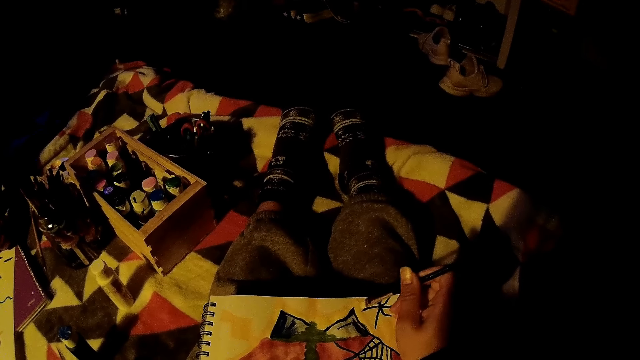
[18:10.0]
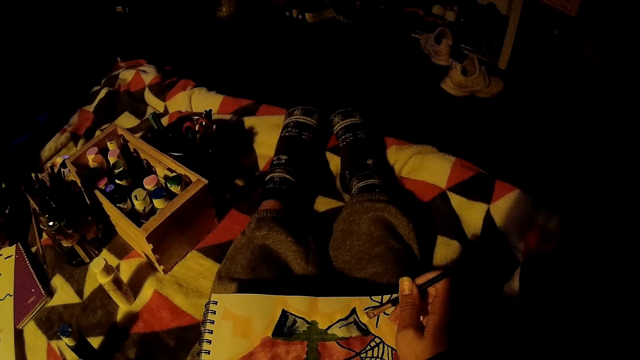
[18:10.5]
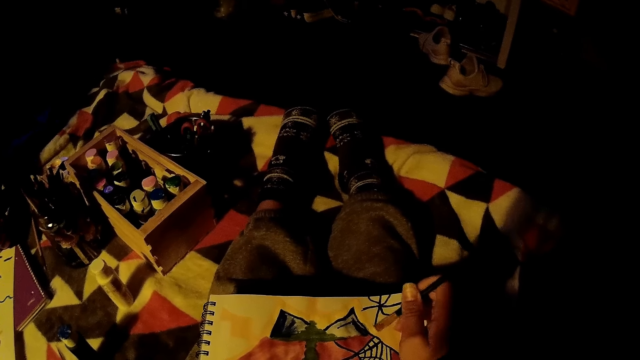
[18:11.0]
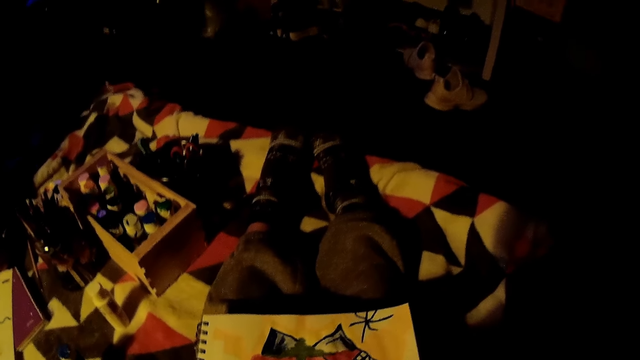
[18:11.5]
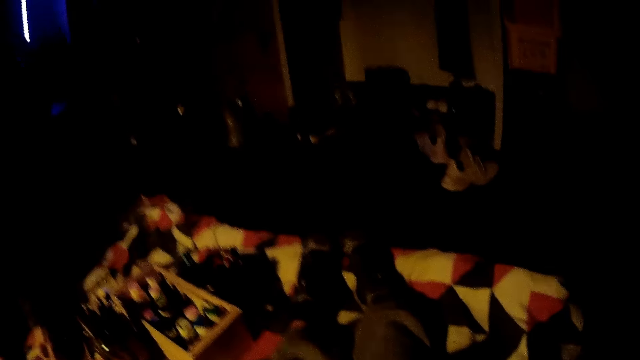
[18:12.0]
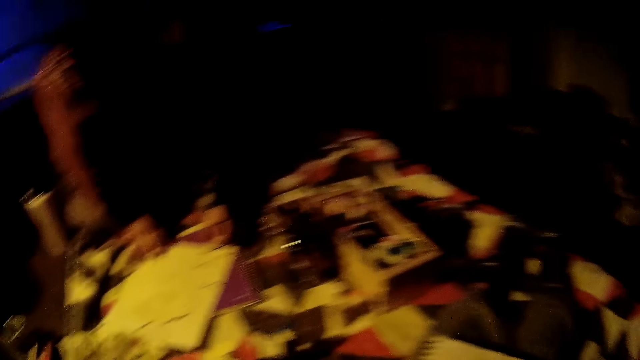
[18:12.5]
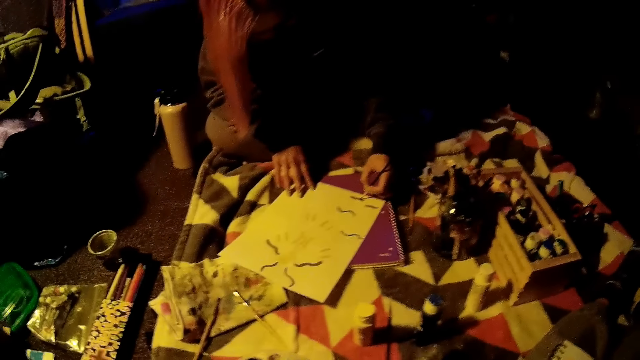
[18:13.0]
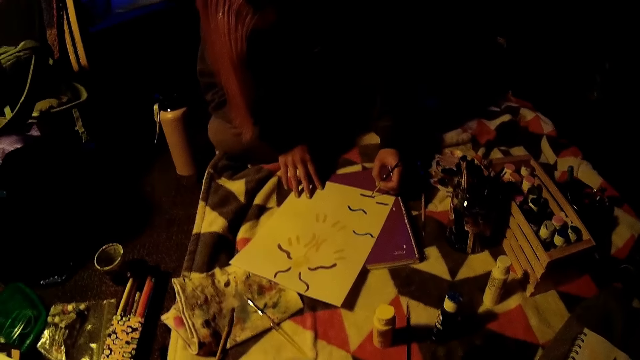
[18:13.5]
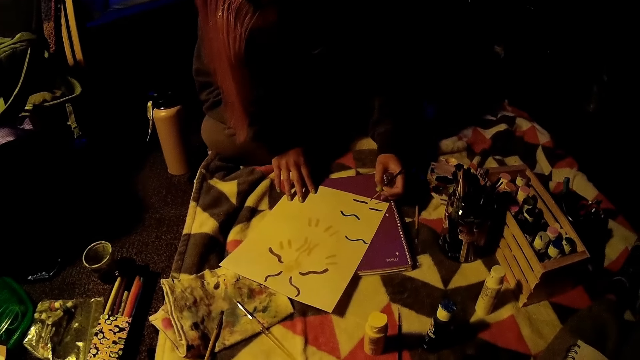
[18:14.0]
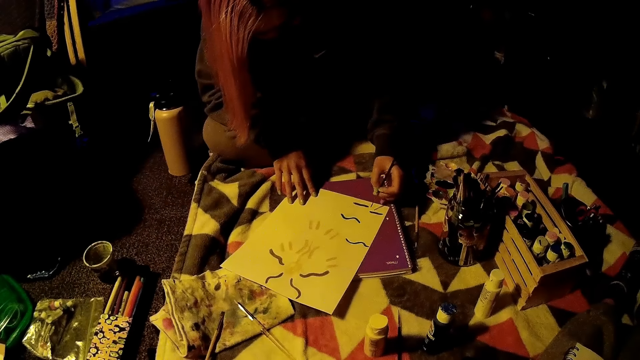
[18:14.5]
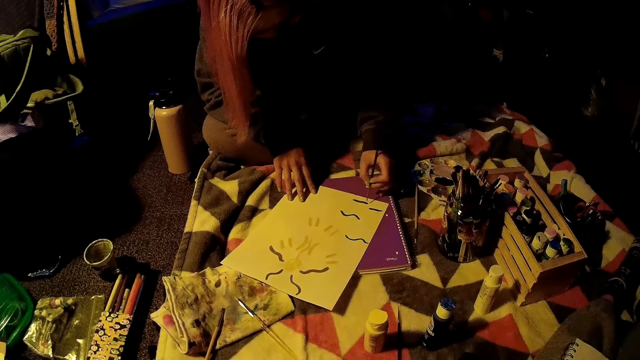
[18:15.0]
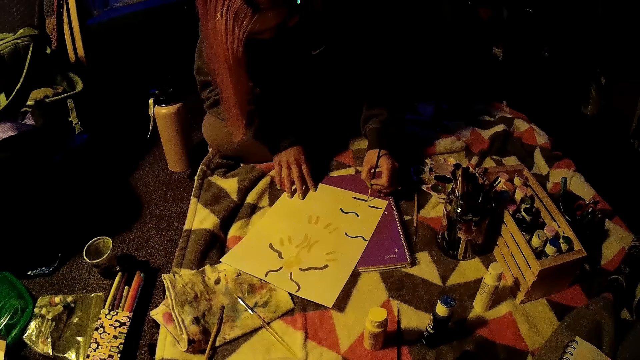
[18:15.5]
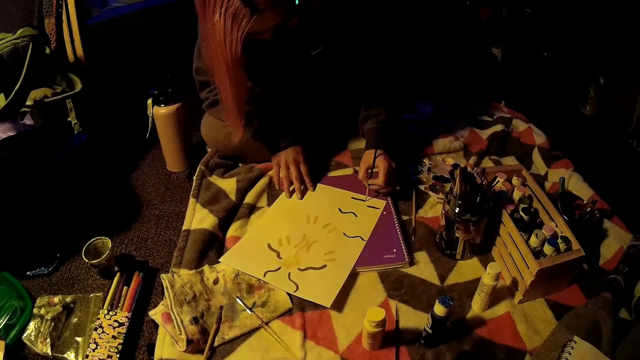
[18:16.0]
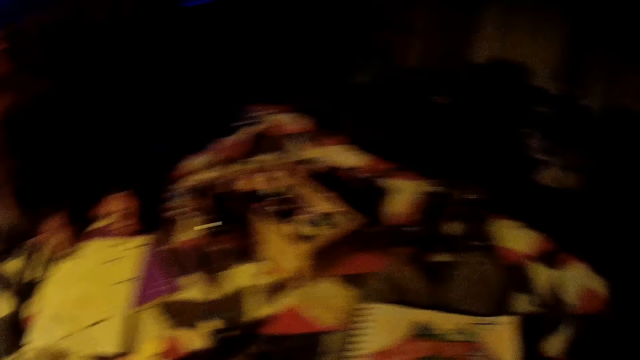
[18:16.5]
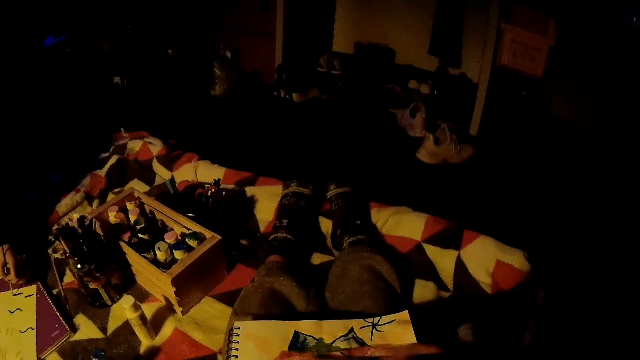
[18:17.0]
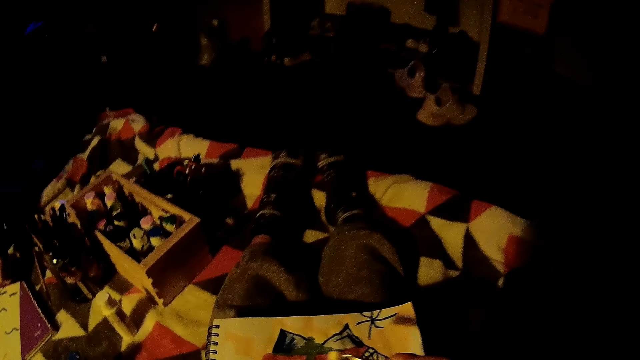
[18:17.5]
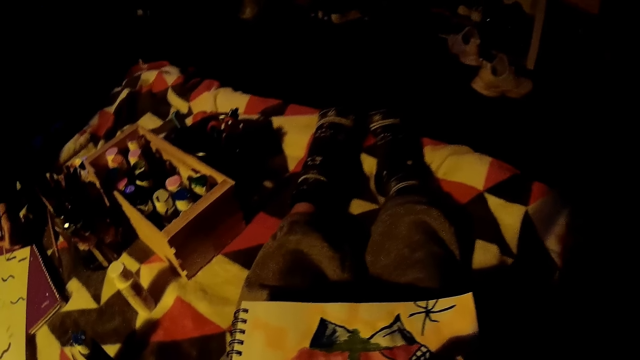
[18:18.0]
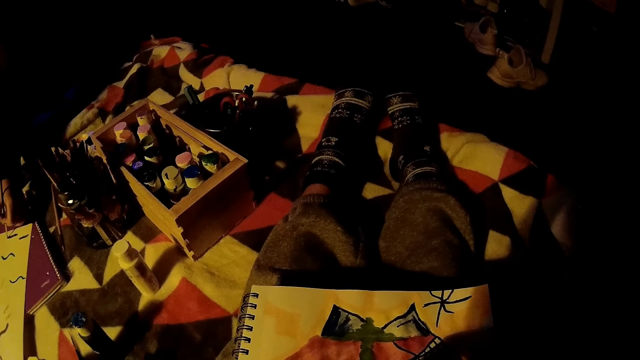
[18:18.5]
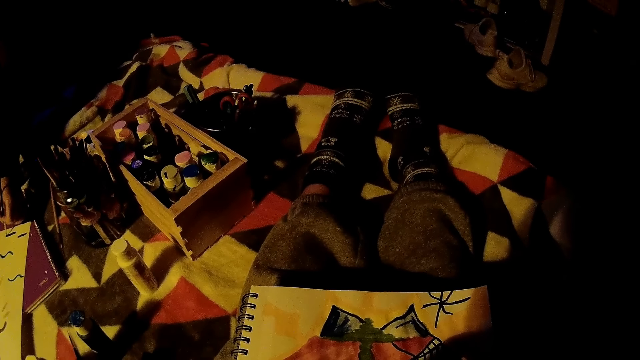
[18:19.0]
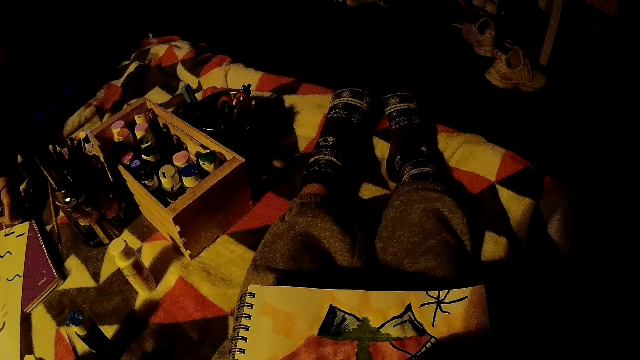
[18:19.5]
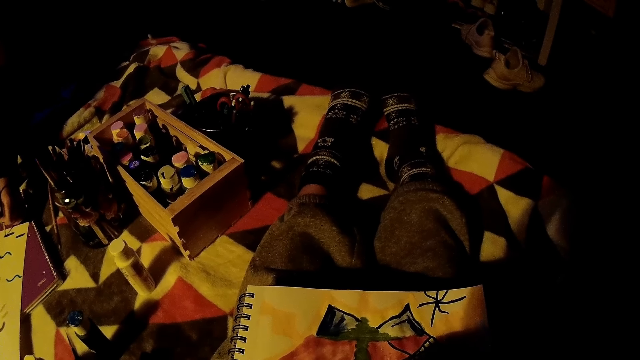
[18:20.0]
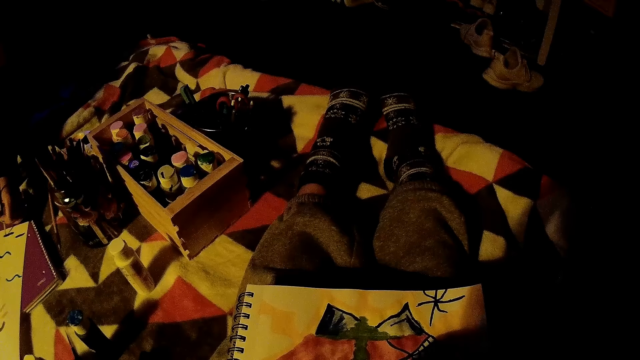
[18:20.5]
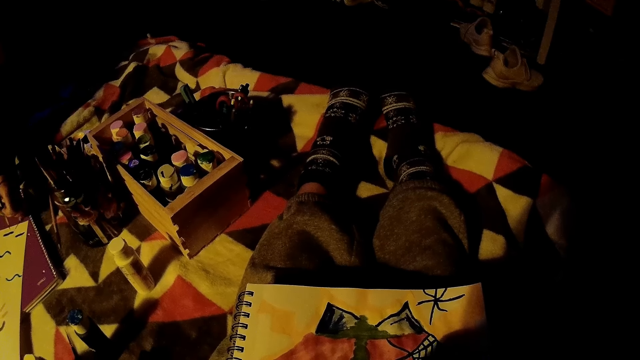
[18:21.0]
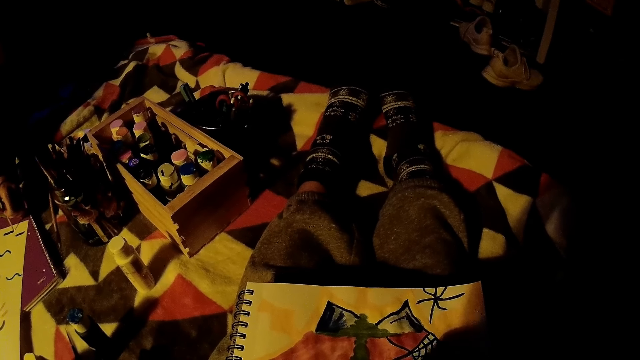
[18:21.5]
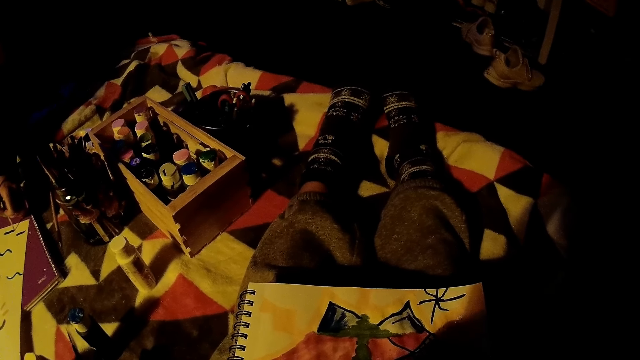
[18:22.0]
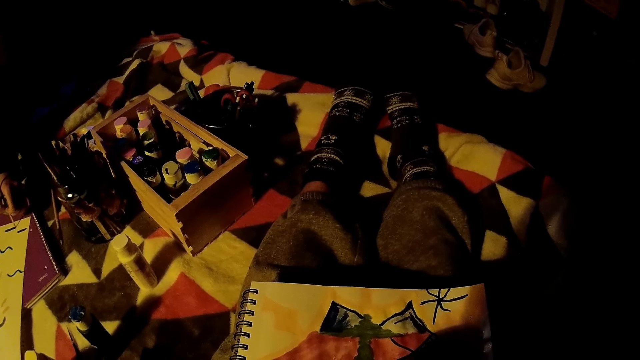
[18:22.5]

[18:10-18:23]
The camera wearer stops painting. She looks to the left. She looks around the room. She paints on the sketch pad with the paintbrush in her right hand.

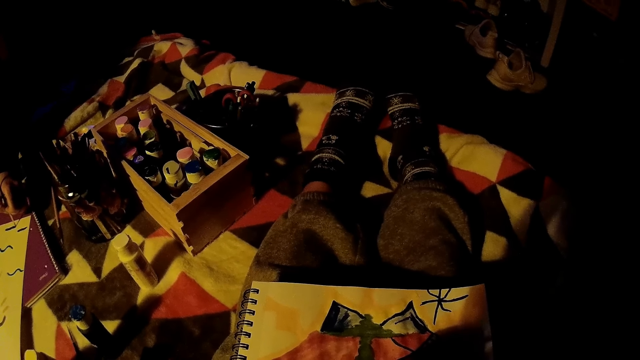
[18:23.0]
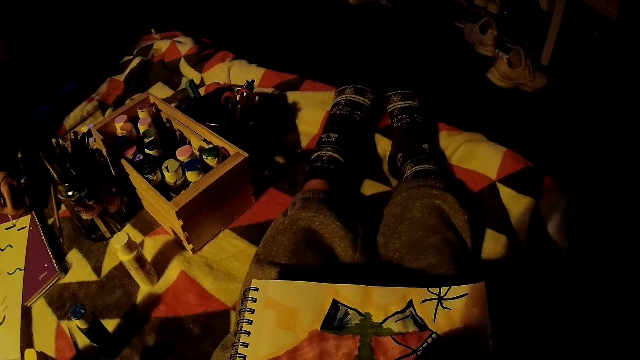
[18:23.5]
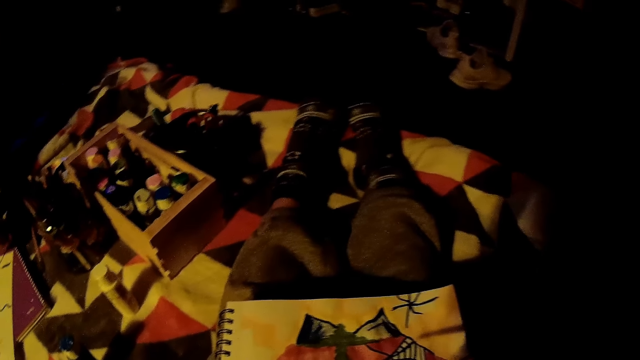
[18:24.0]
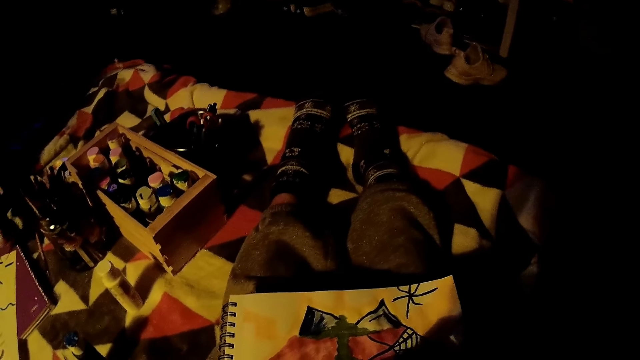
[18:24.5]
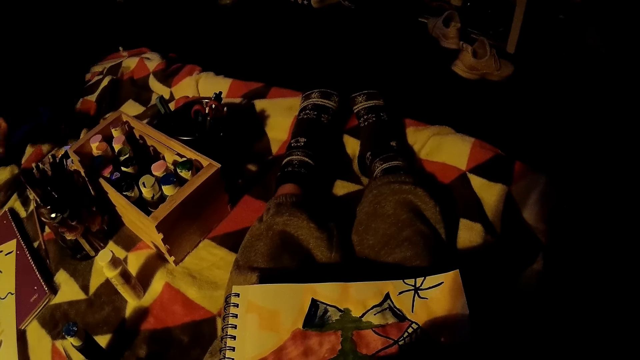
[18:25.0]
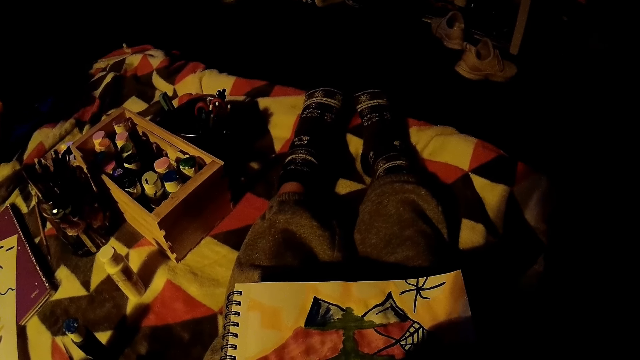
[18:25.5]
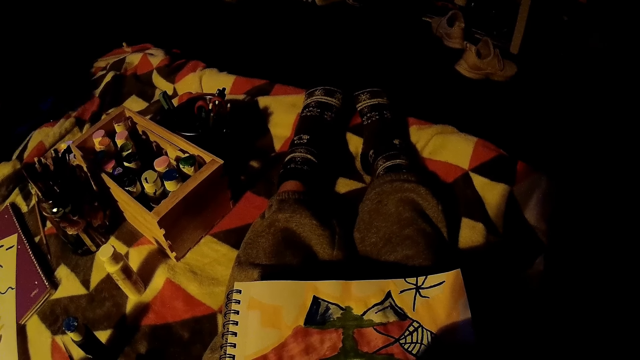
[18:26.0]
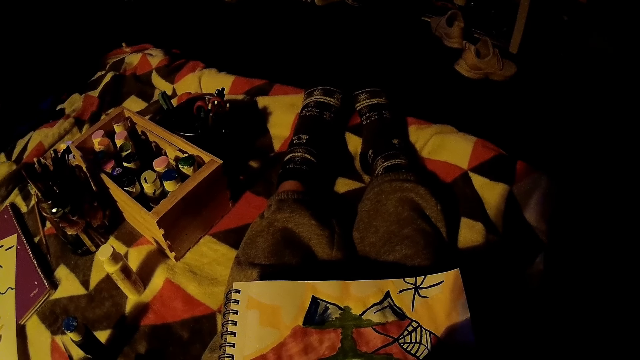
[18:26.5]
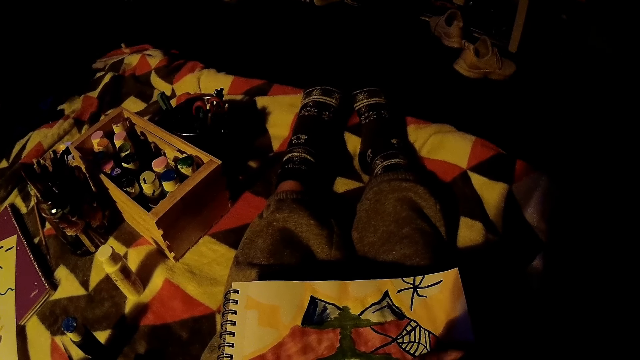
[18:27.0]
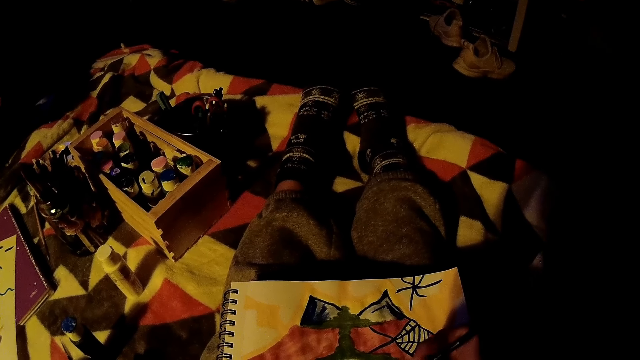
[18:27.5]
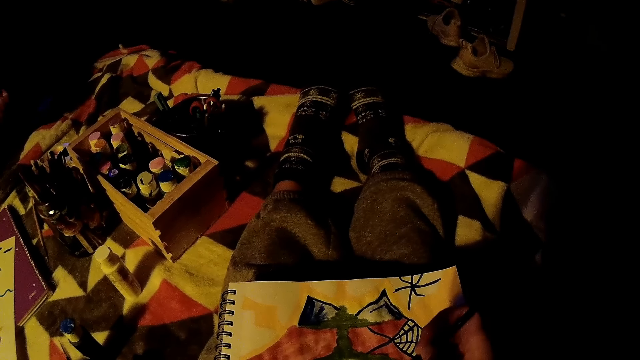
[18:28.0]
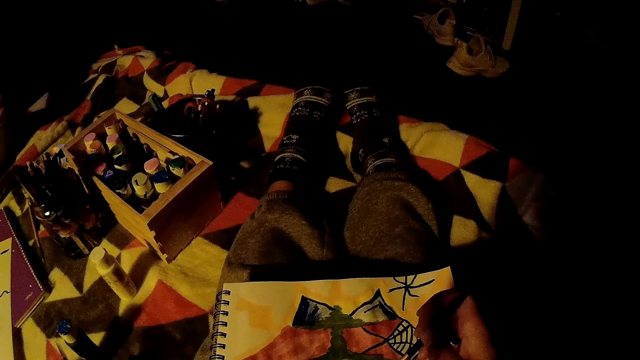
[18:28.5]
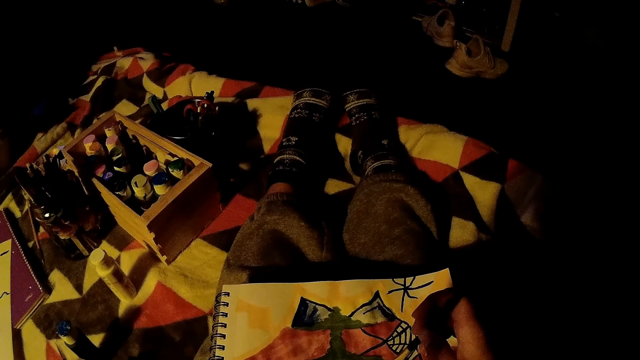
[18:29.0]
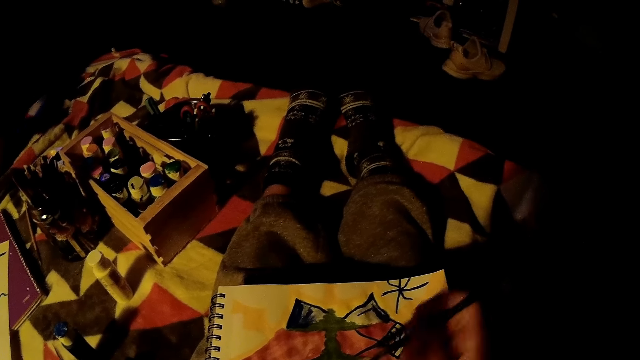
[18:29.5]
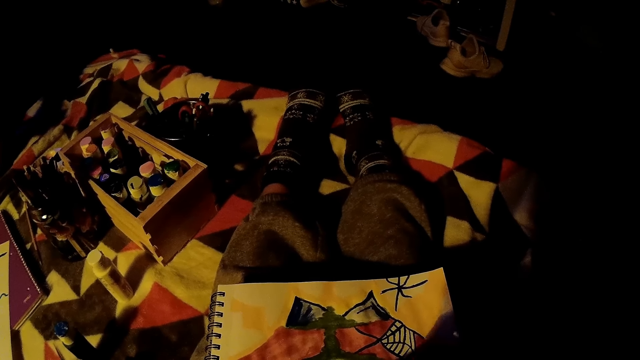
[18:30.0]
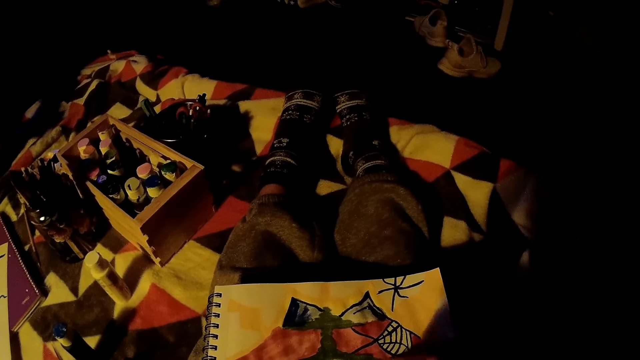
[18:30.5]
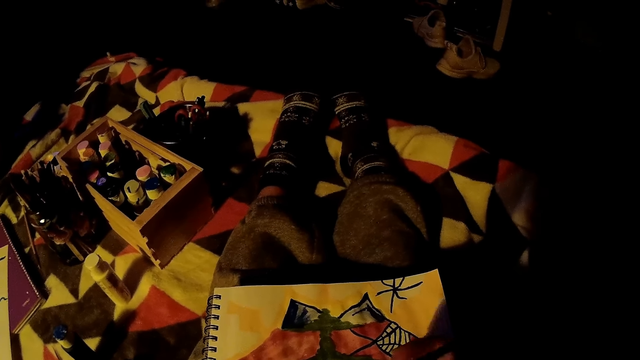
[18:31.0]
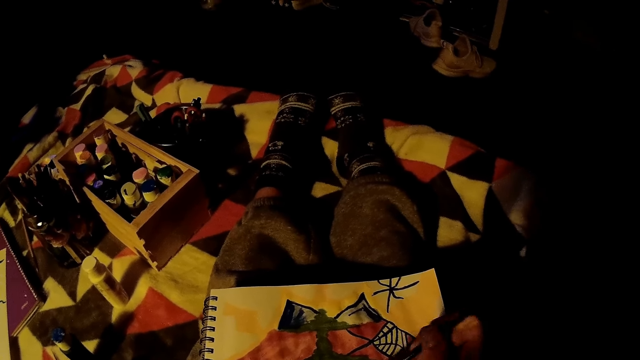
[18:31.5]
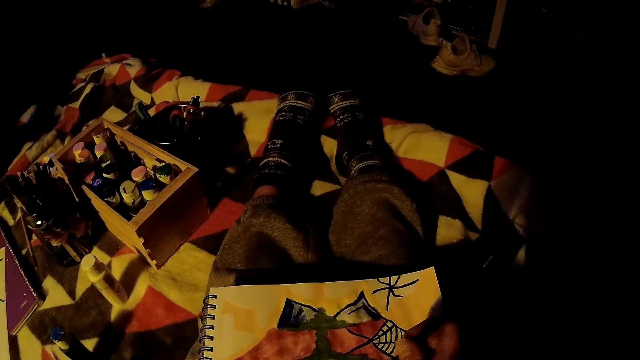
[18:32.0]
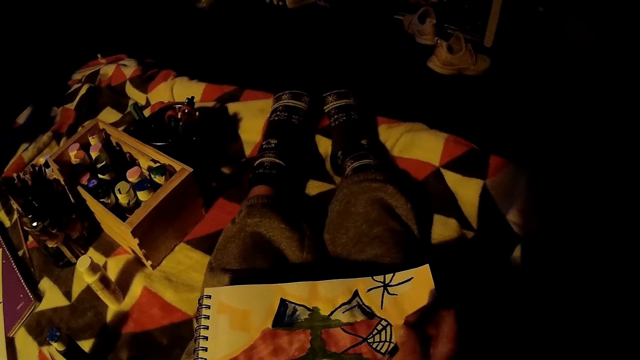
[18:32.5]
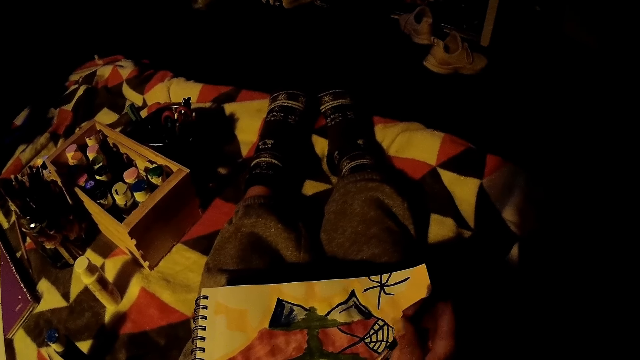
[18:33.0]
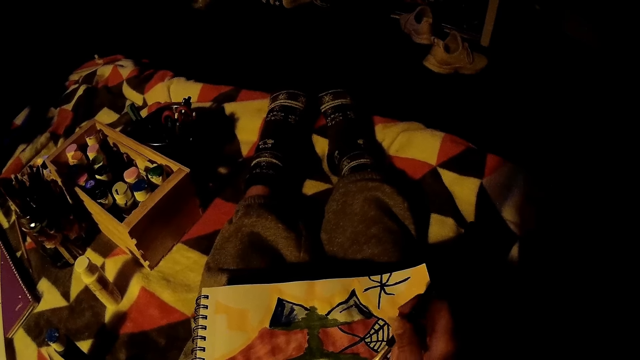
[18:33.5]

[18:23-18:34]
The woman removes the paintbrush from the cardboard with her left hand.
